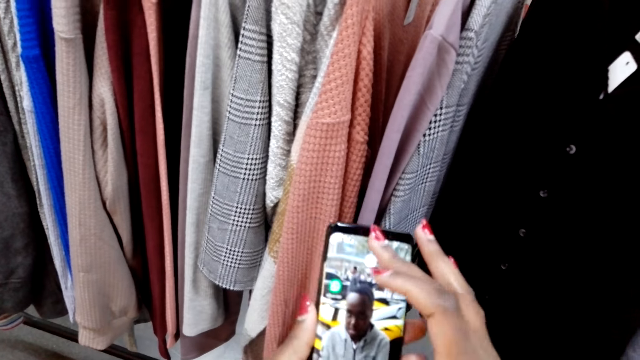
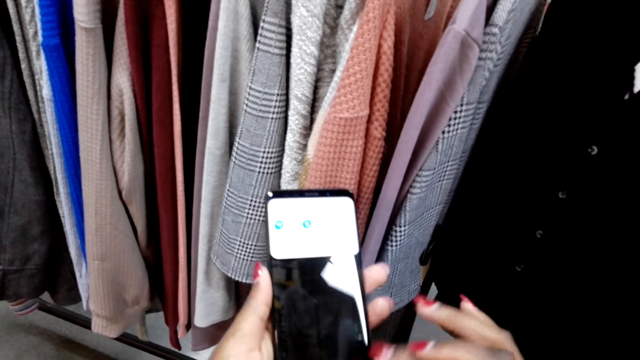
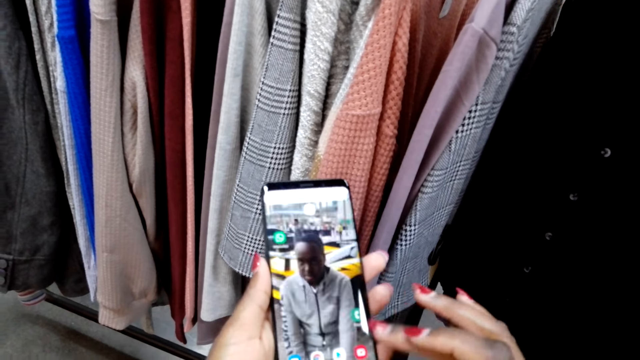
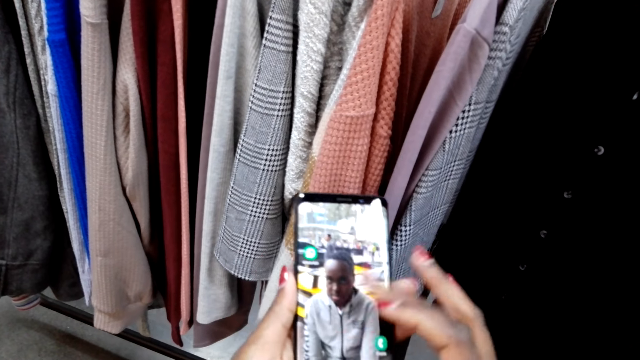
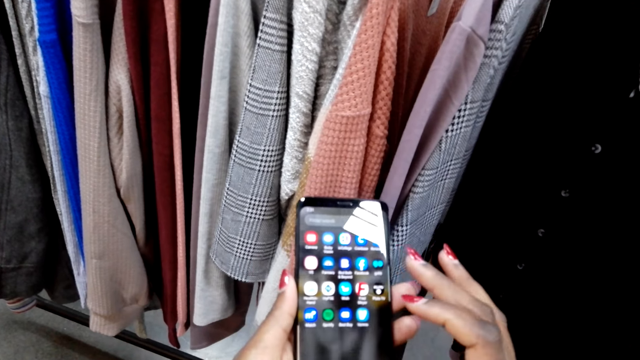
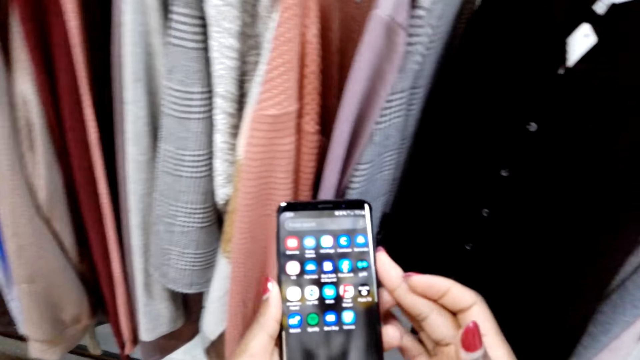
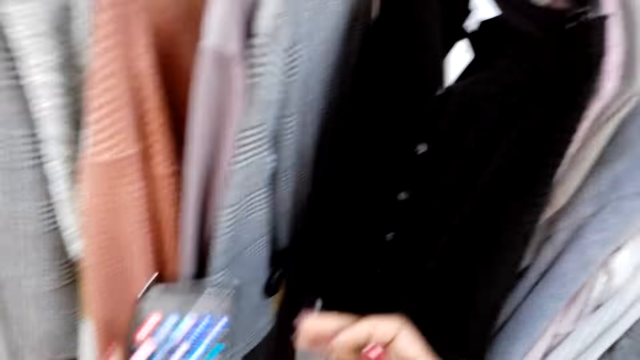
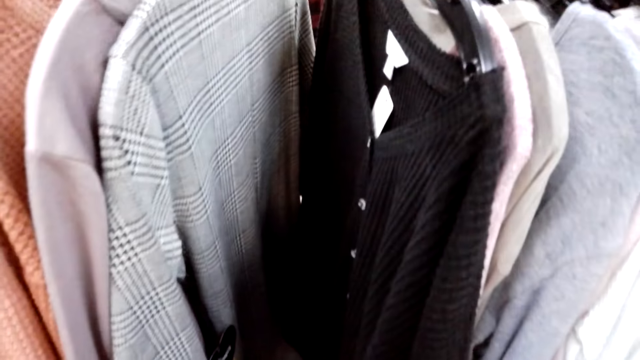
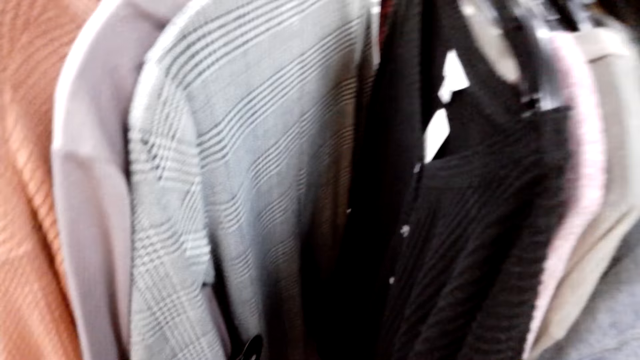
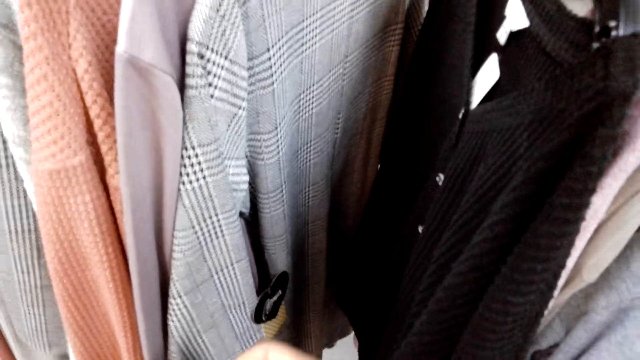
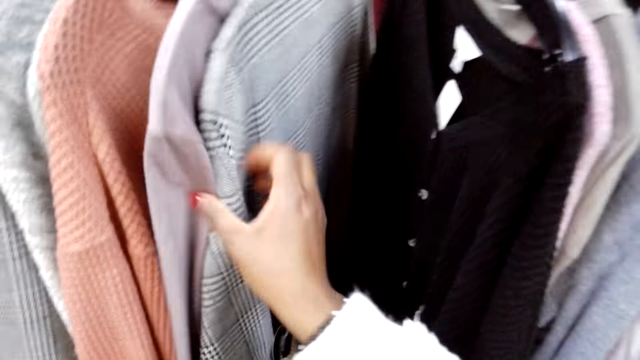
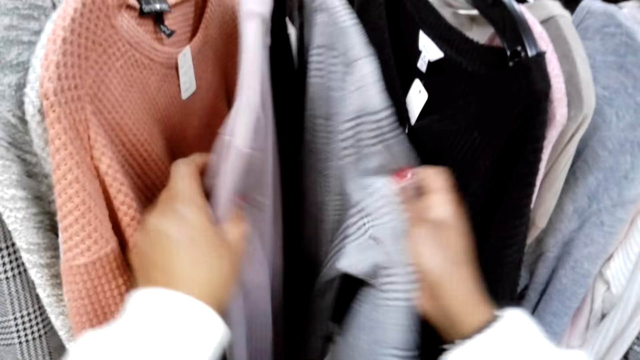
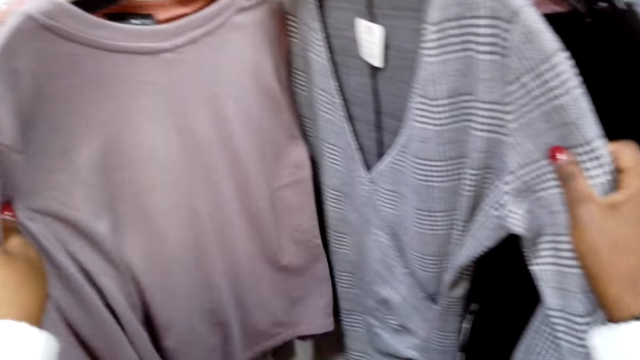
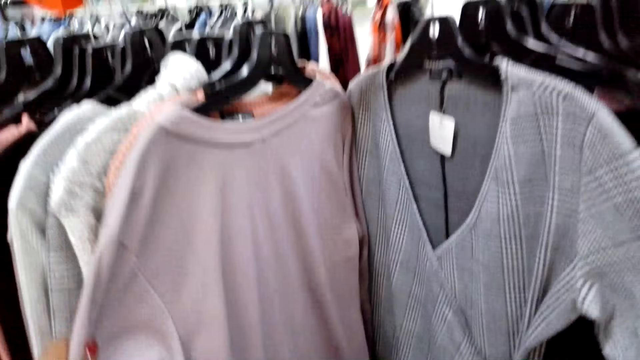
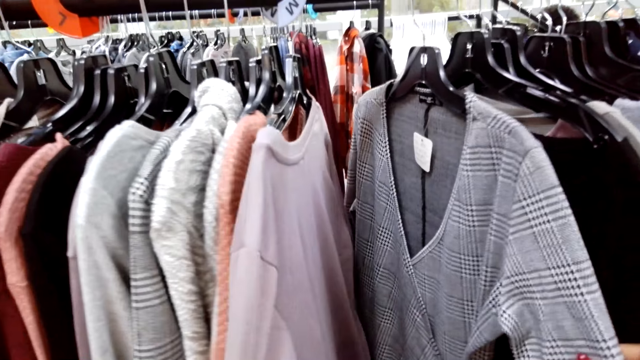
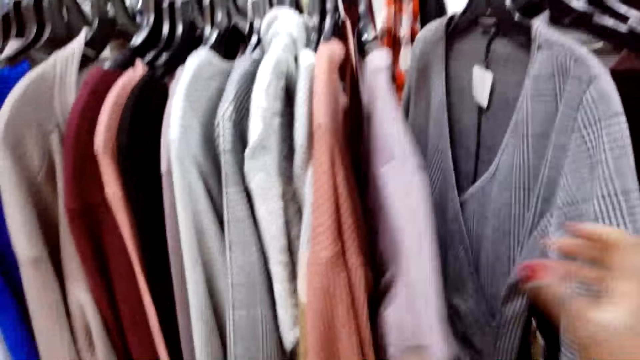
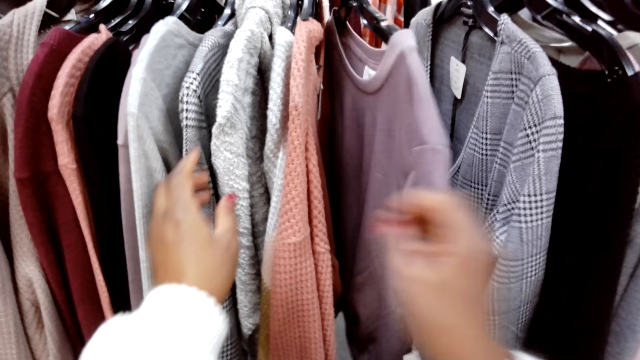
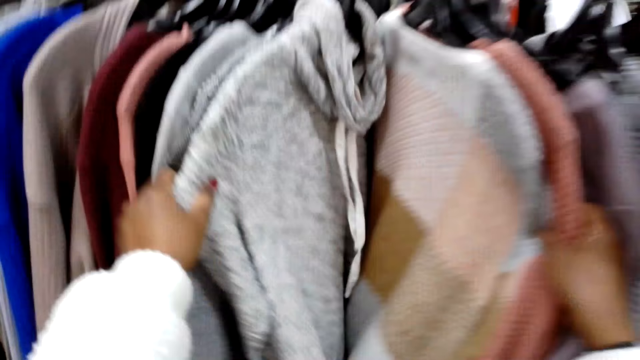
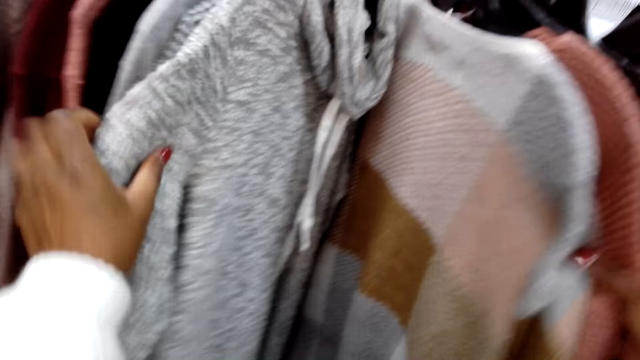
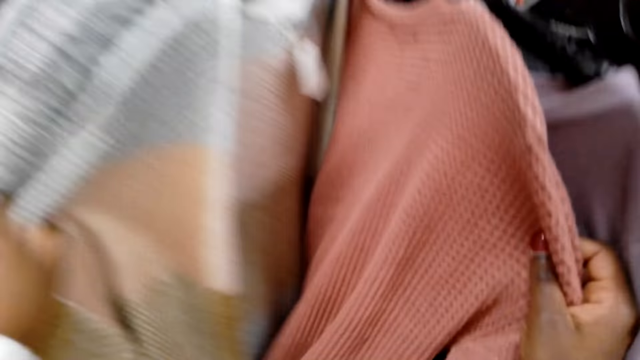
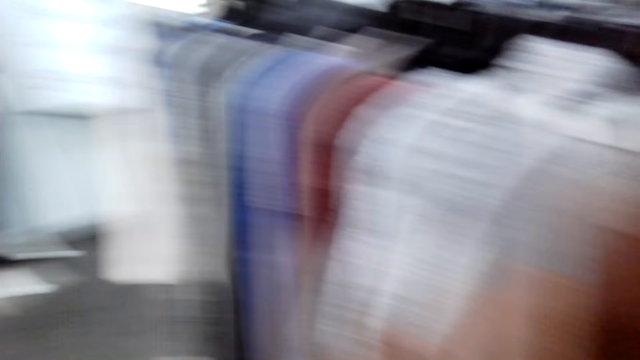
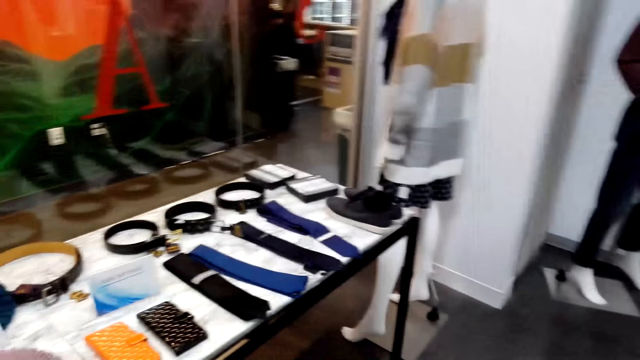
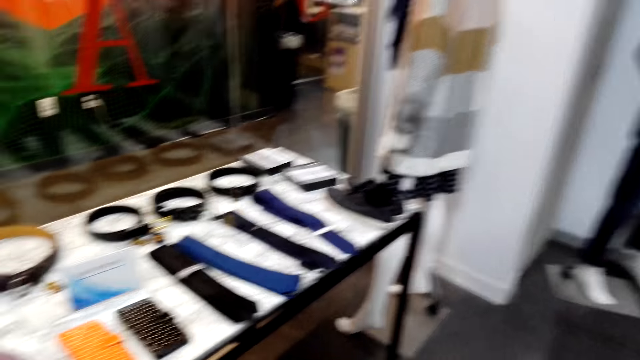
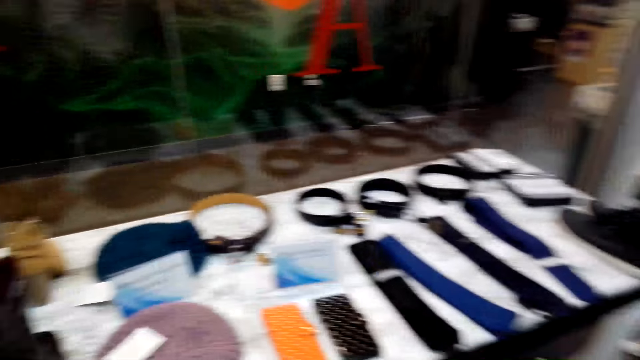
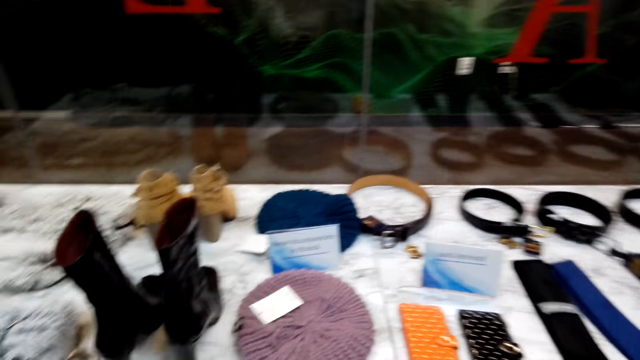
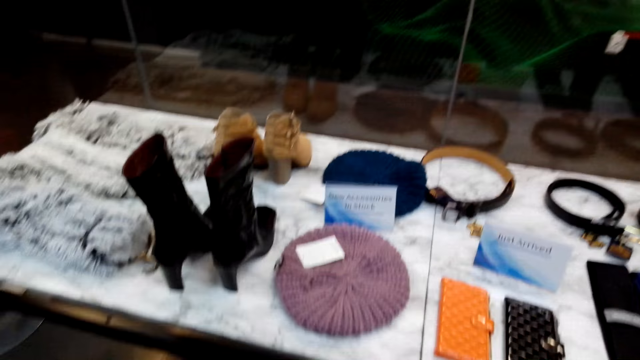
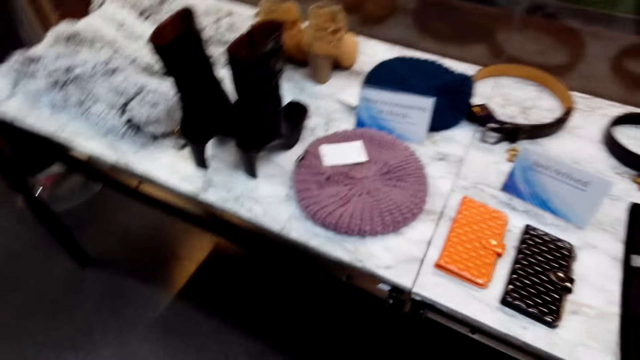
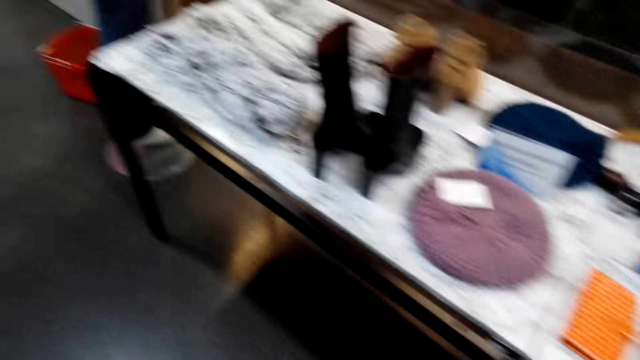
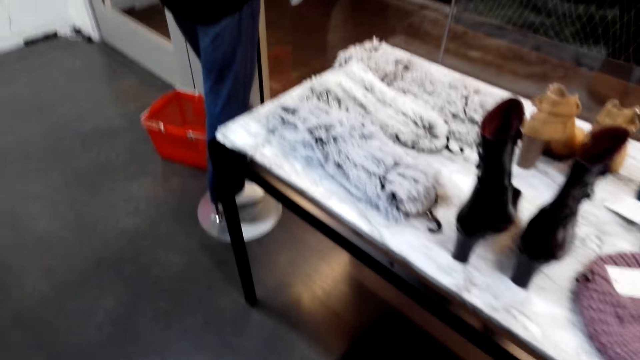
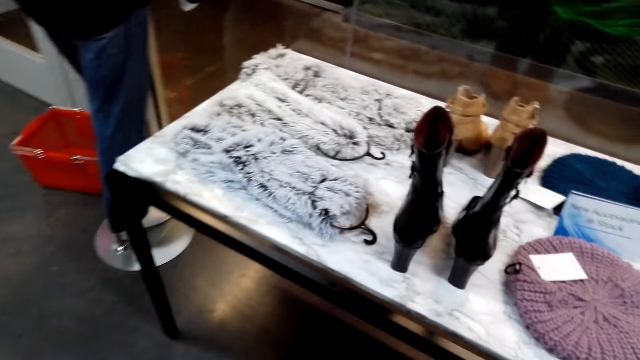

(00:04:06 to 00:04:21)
The camera wearer operates on the phone. They look around. They check a dress on a hanger. They check a sweater on a hanger. They check the sweater on the hanger again. They walk in a cloth shop. They look at the belts.

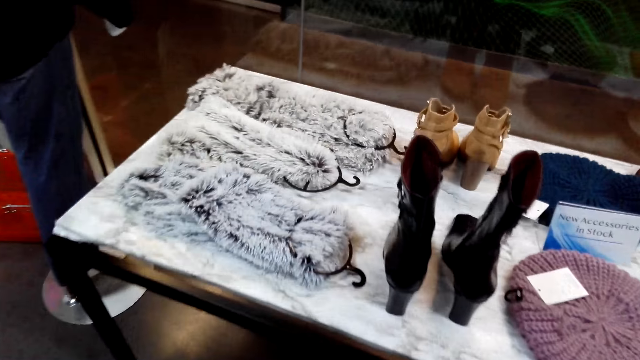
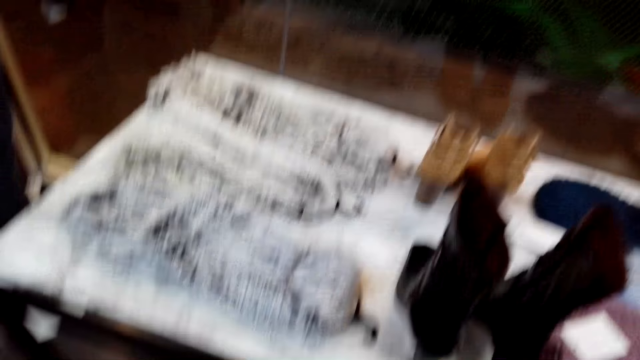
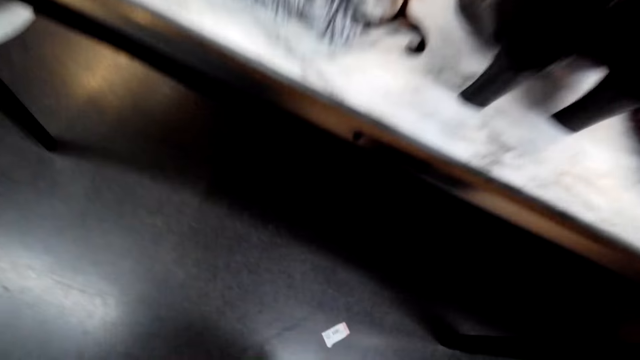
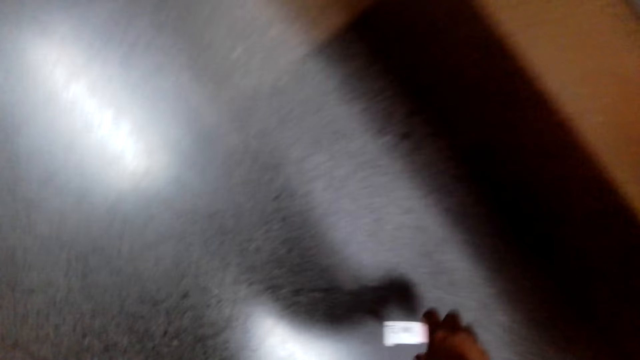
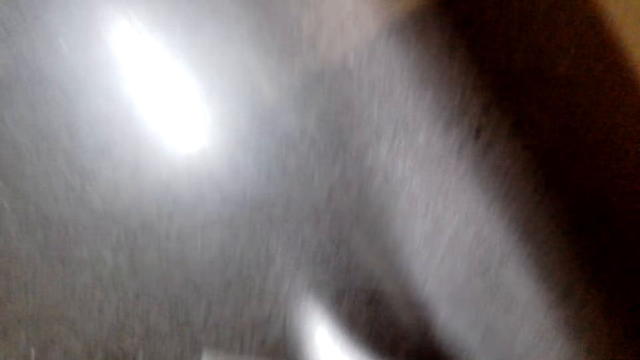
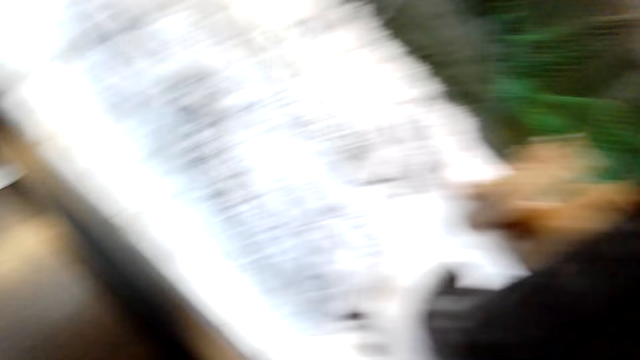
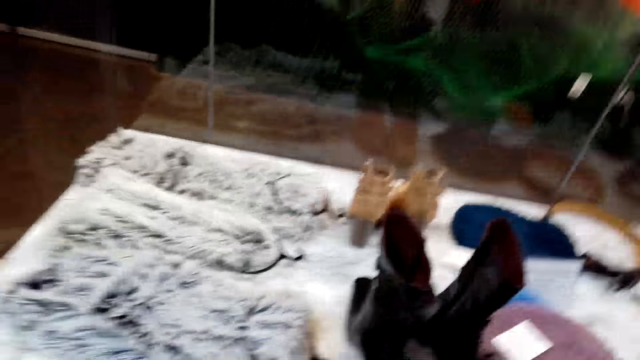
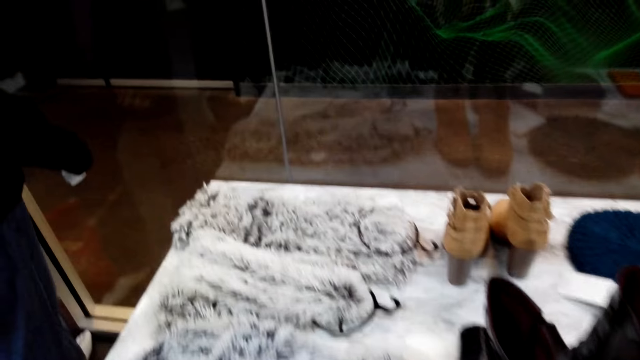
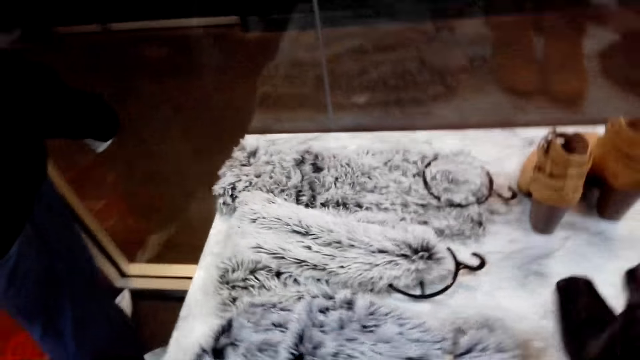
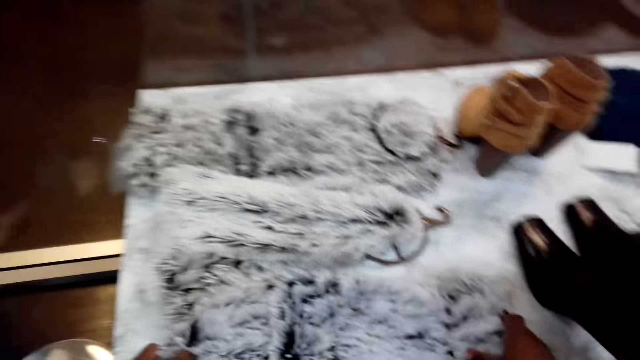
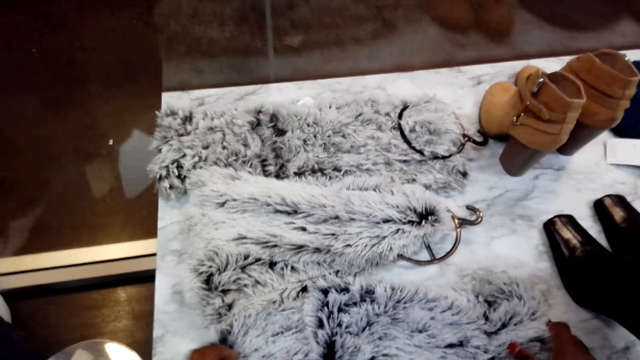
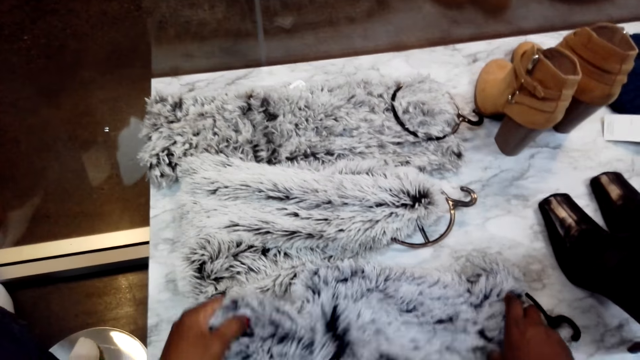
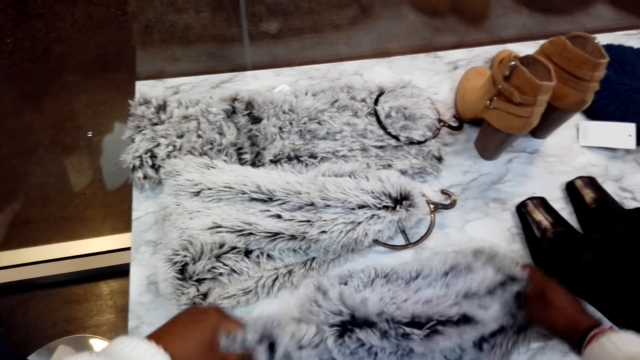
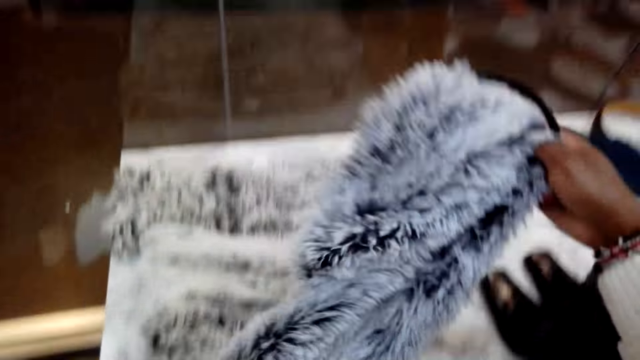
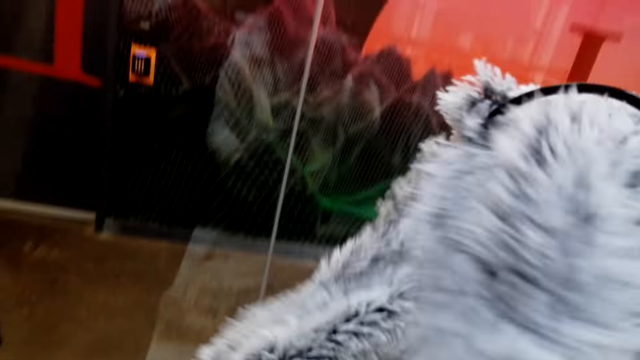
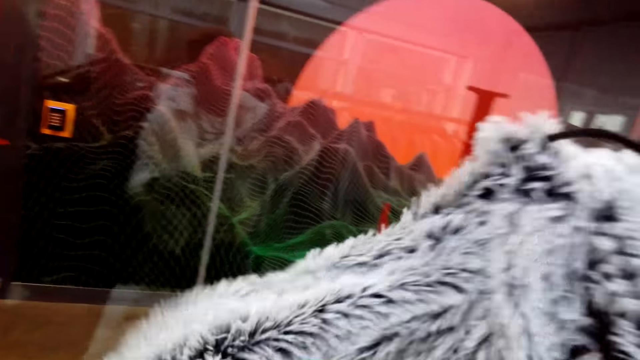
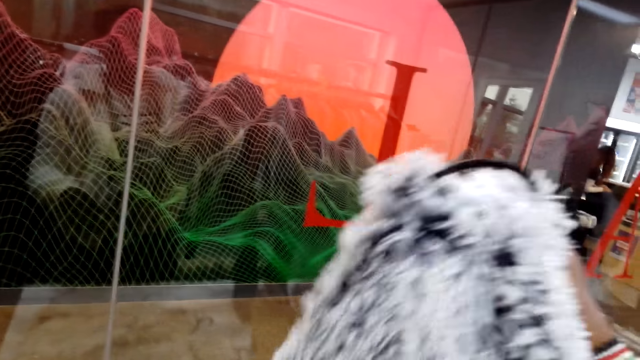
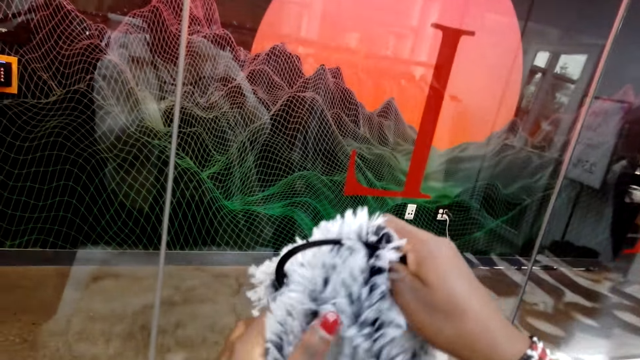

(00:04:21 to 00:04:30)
The camera wearer picks up a paper on the floor. They look around. They pick up a scarf on the display table. They hold the fur fabric. They straighten the scarf.
